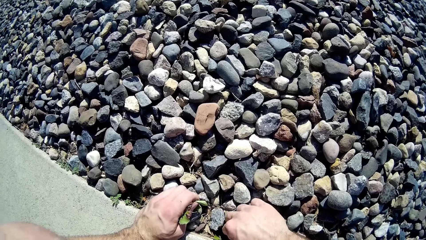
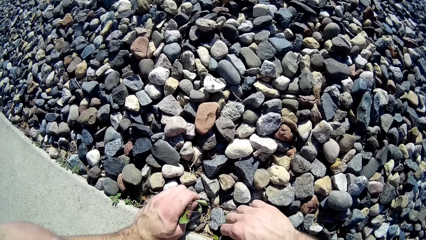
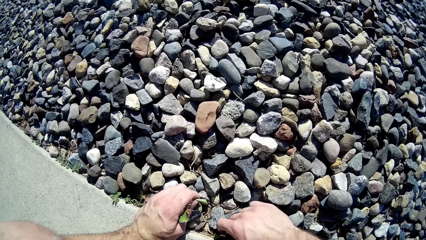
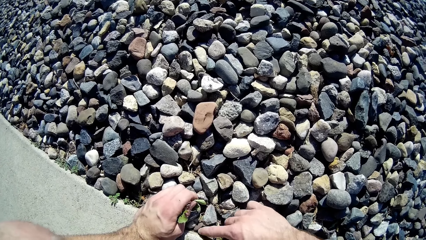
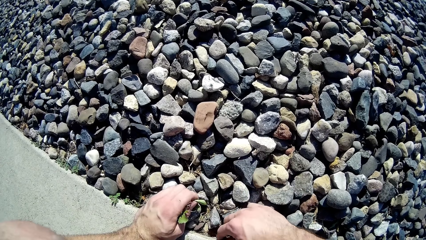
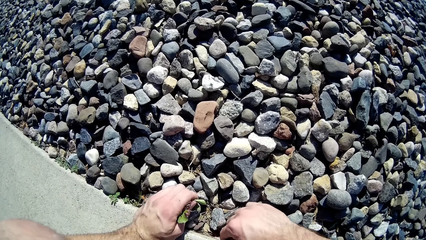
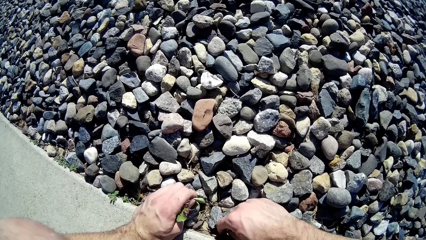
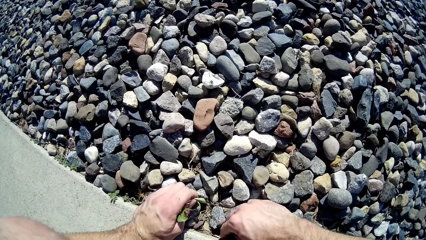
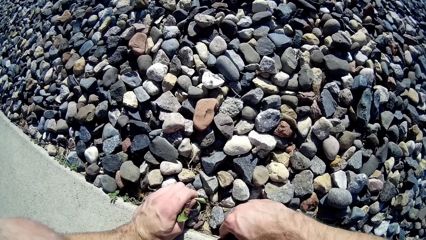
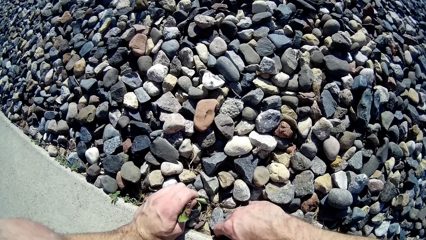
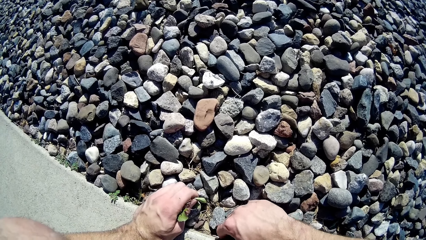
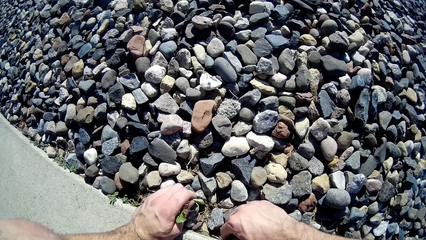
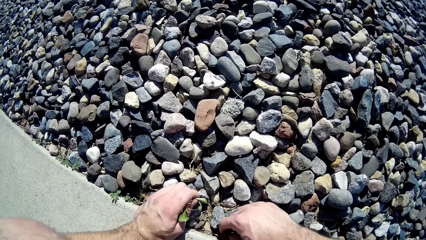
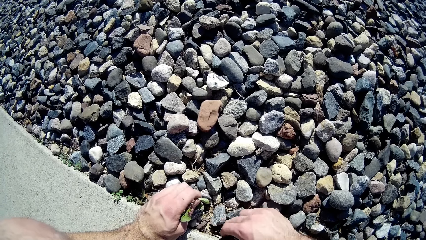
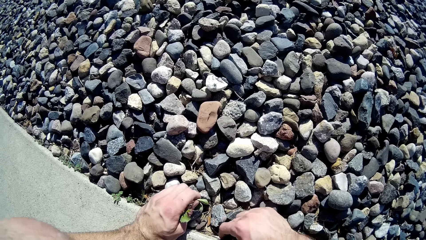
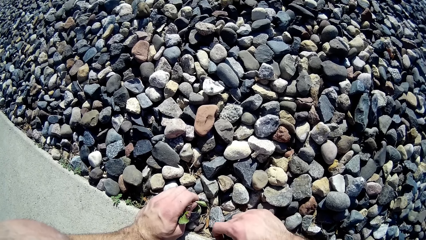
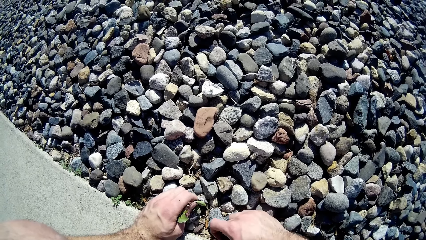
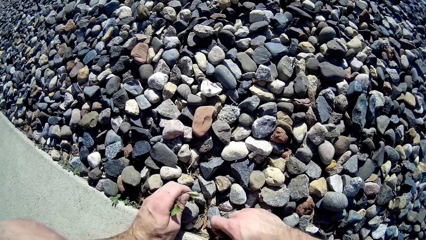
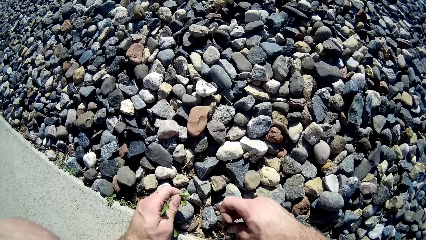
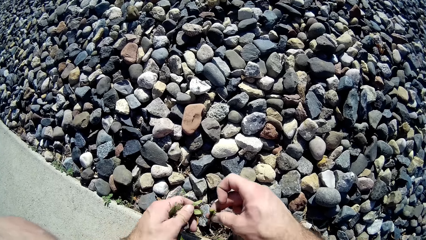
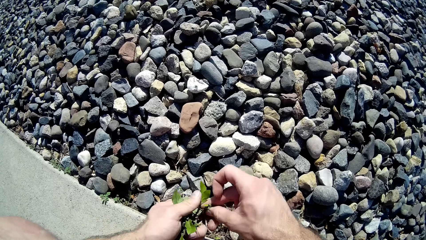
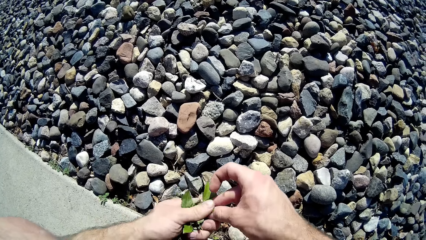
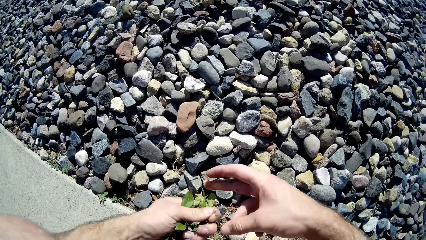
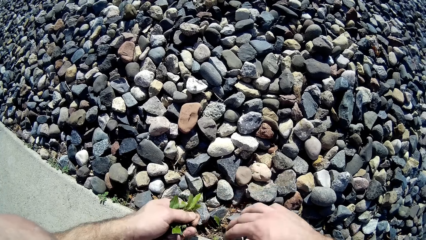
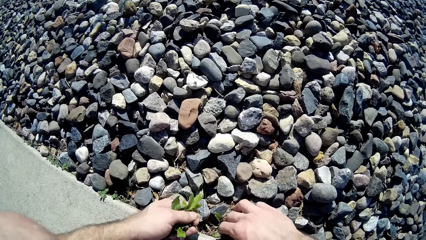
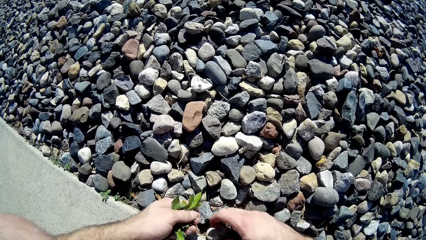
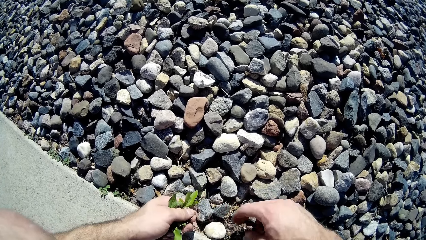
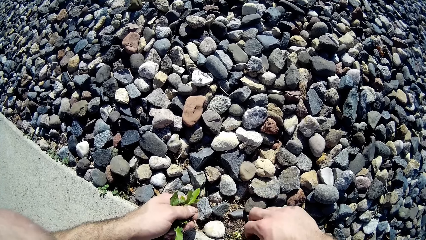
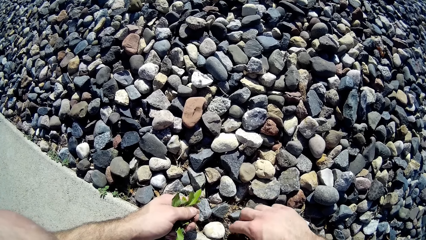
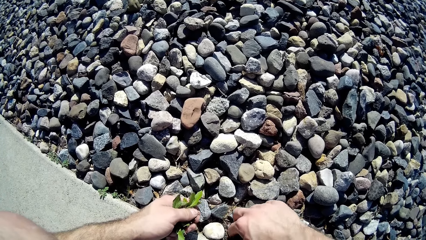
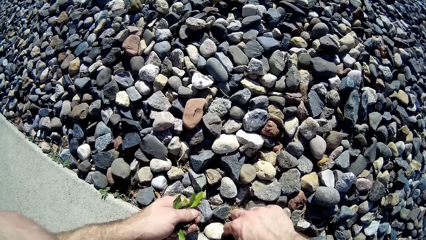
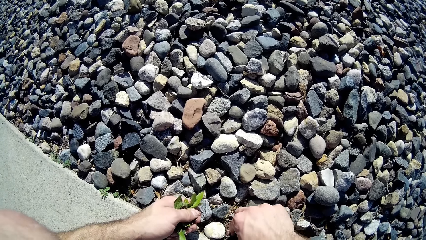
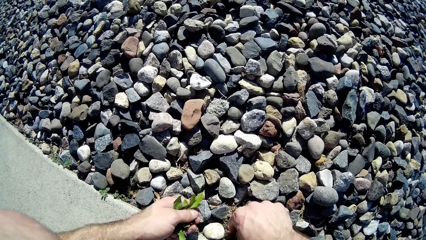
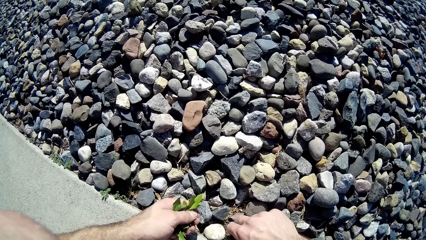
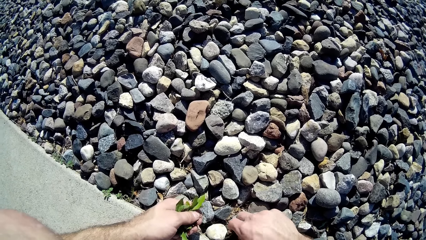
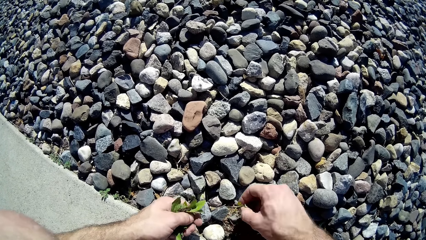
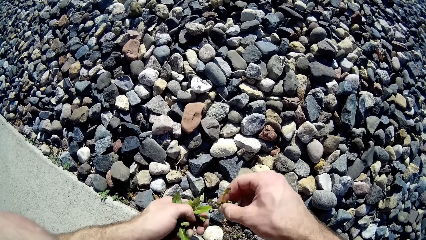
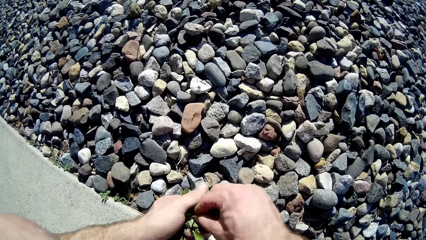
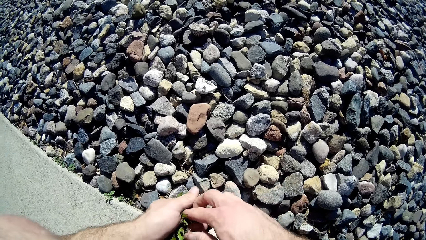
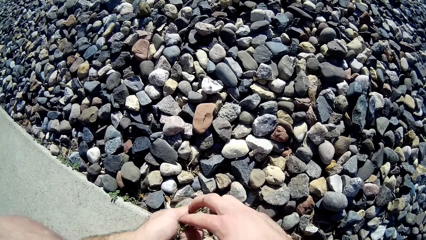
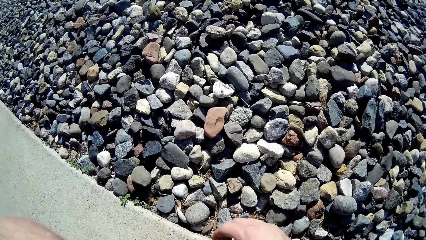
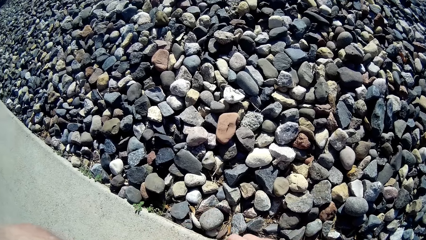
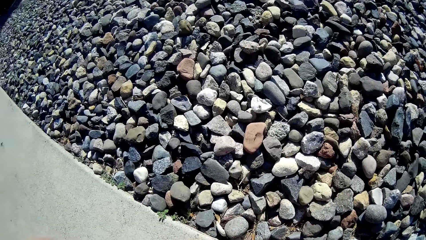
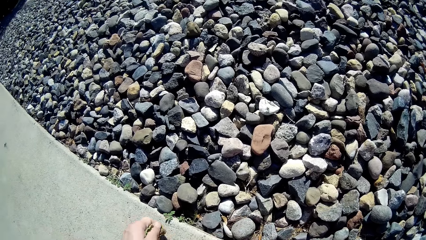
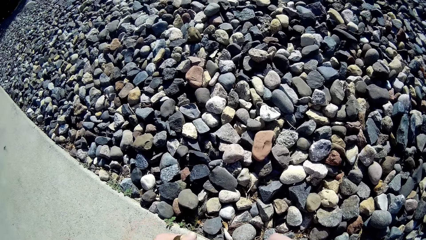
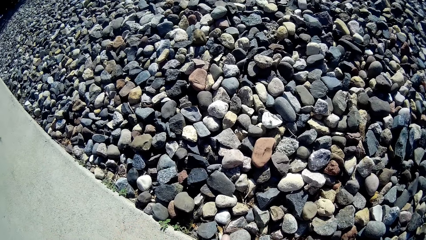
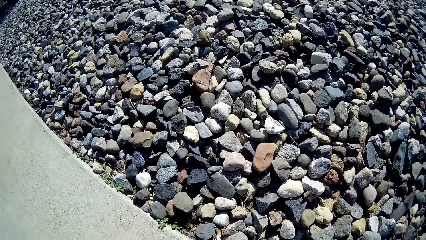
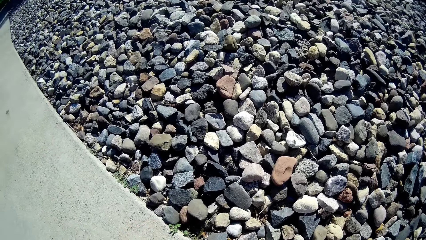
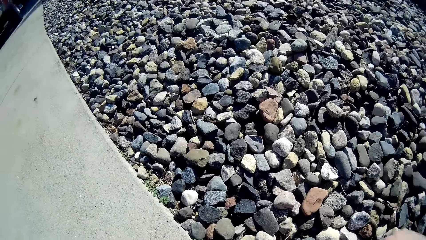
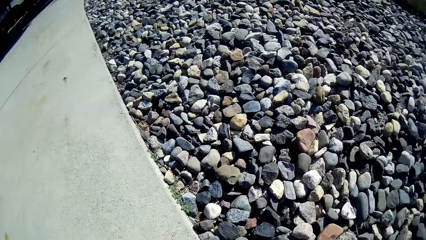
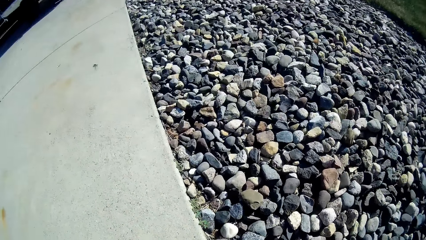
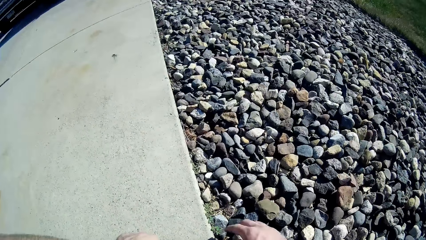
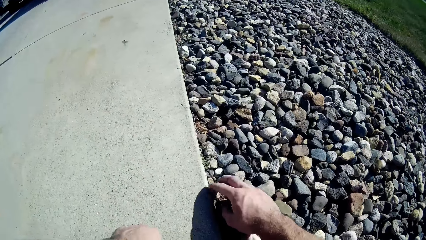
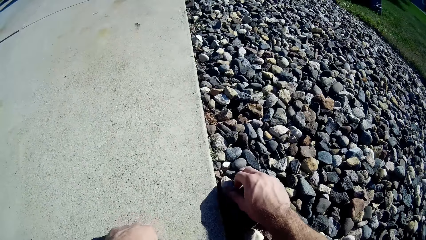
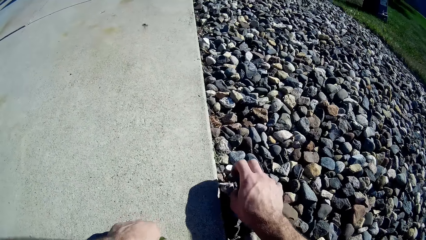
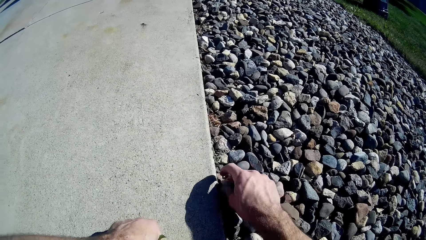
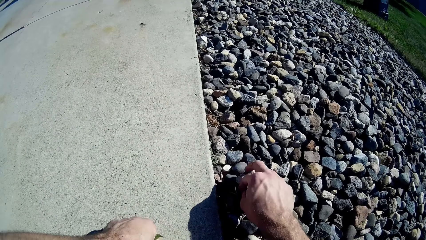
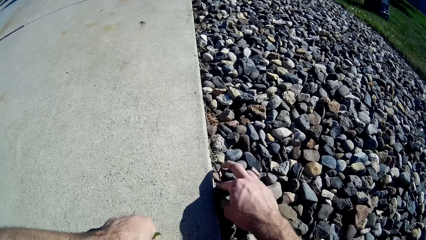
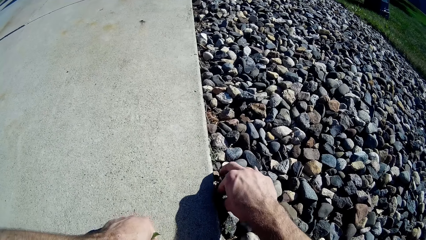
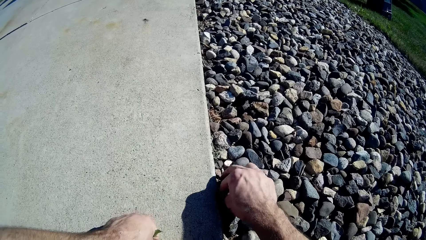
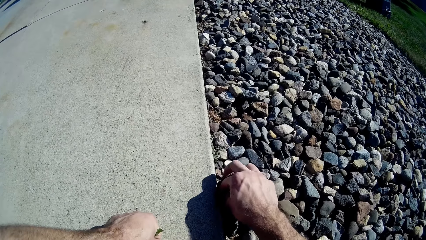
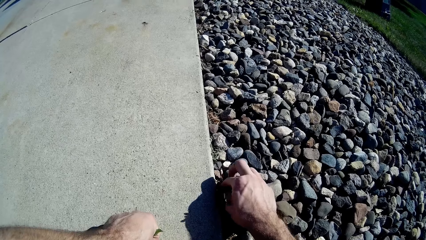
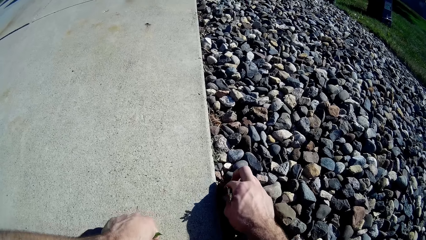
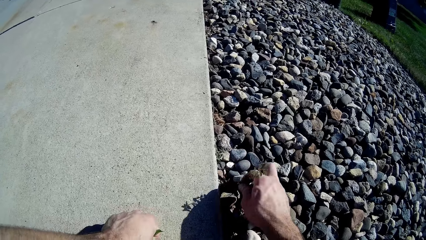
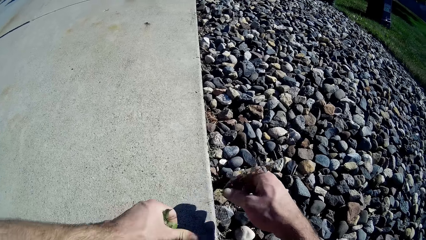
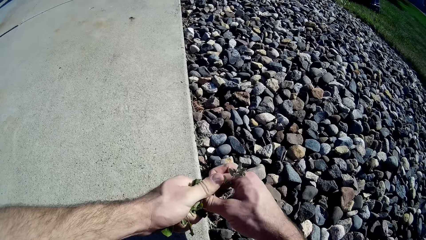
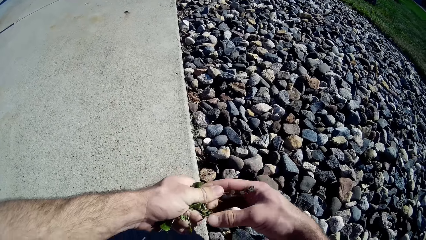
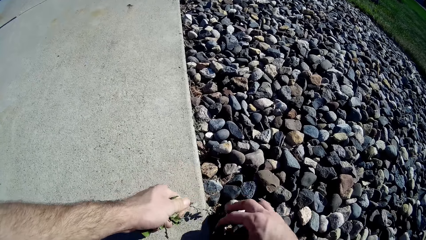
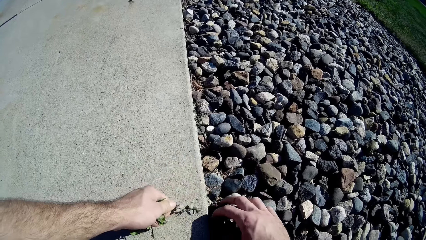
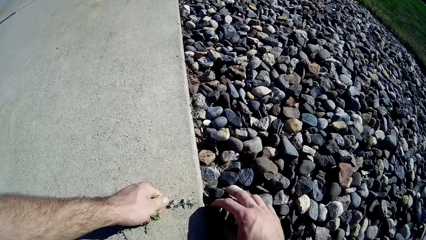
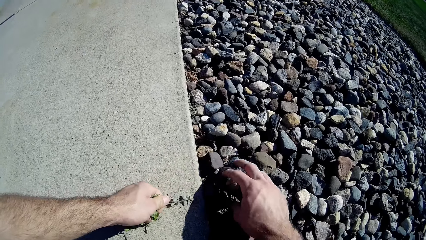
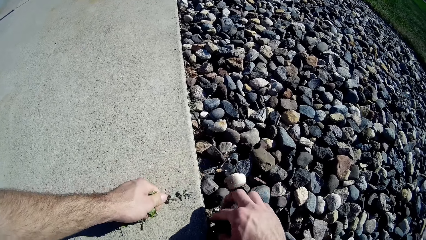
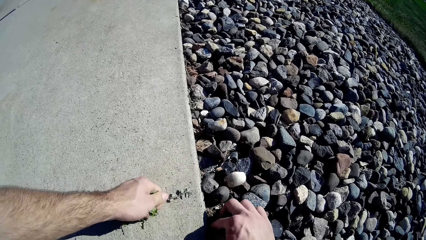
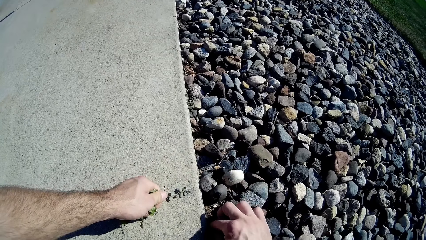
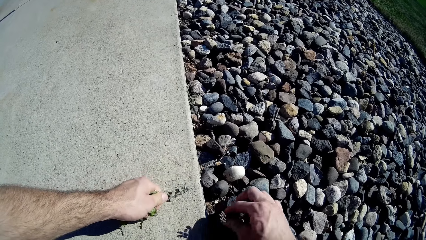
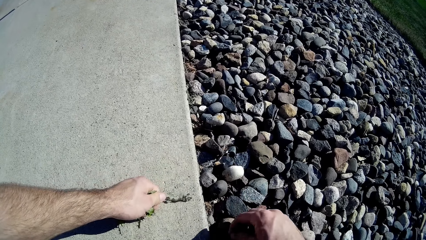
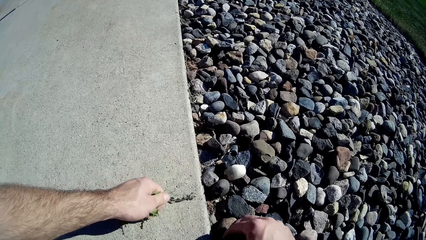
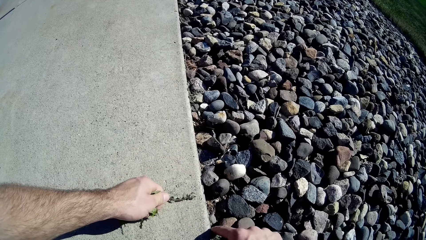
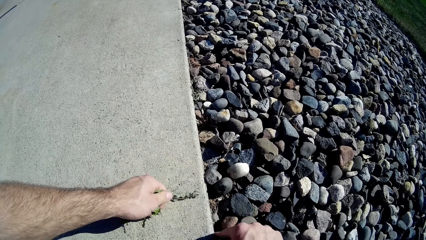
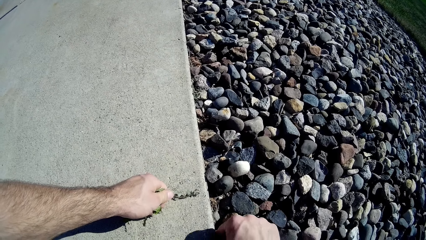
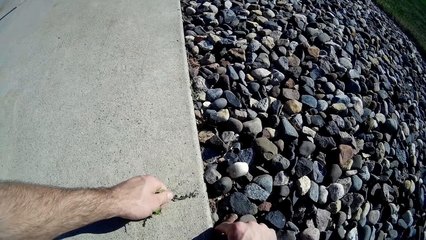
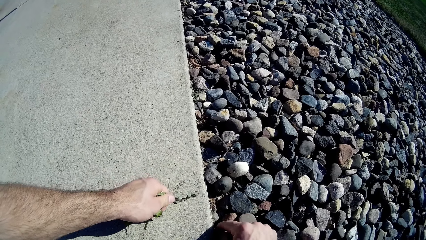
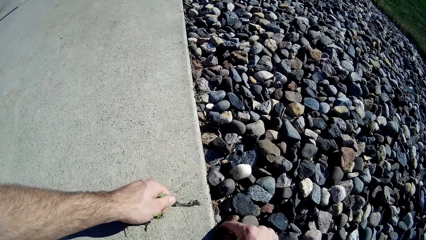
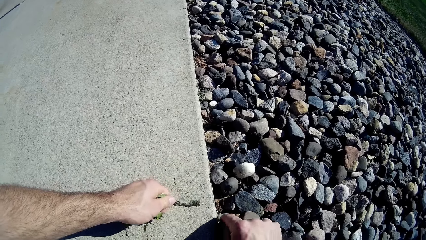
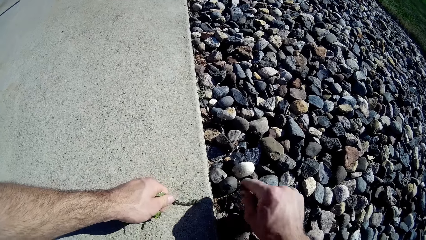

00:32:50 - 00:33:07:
The camera wearer passes the grasses to his left hand. He removes the grasses from the gravel beside the driveway with his right hand. He passes the grasses to his left hand. He removes the grasses from the gravel beside the driveway with his right hand. He passes the grasses to his left hand. He removes the grasses from the gravel beside the driveway with his right hand.
